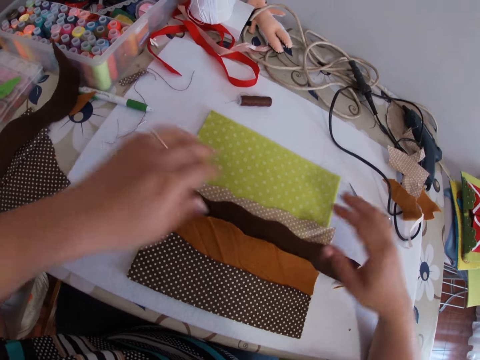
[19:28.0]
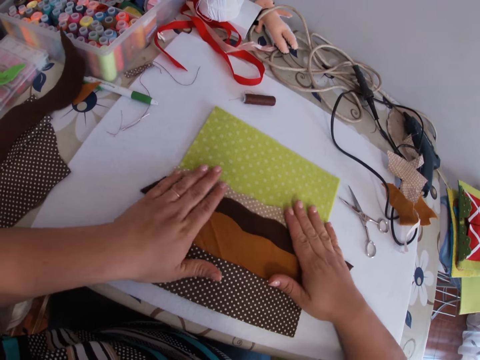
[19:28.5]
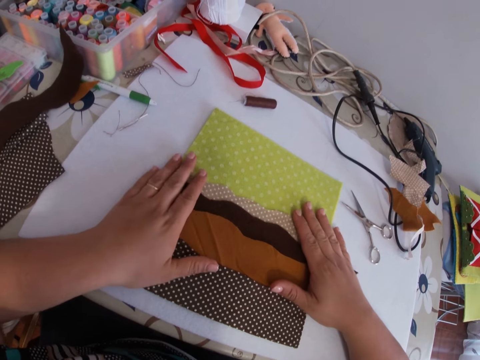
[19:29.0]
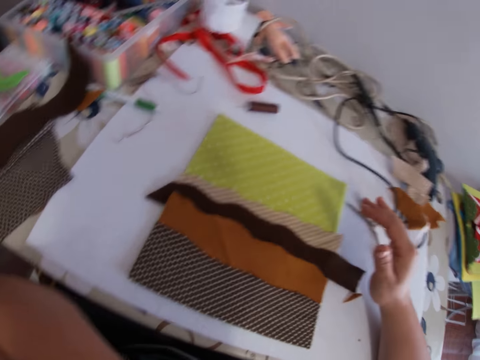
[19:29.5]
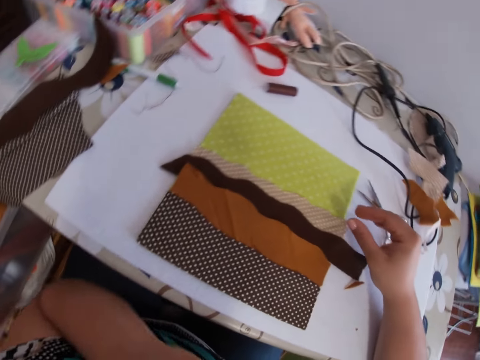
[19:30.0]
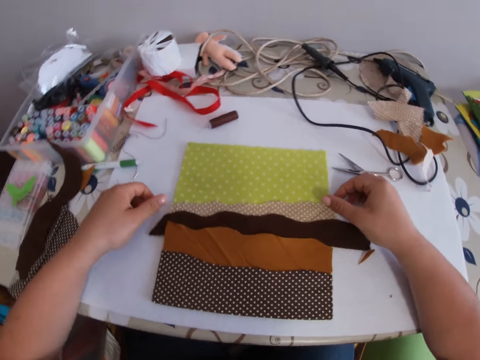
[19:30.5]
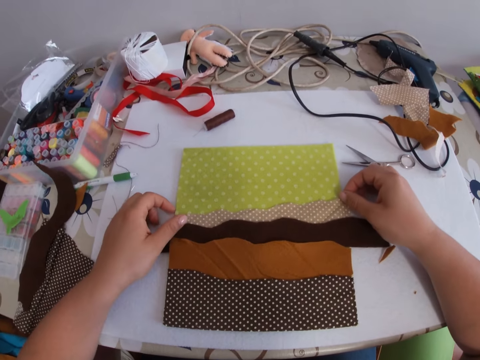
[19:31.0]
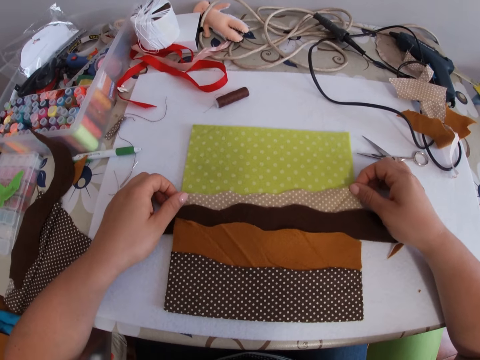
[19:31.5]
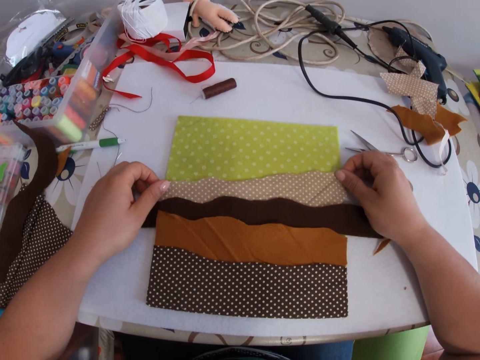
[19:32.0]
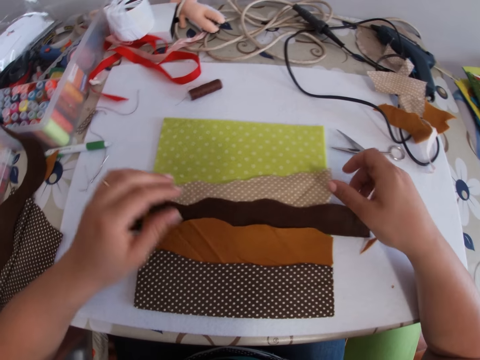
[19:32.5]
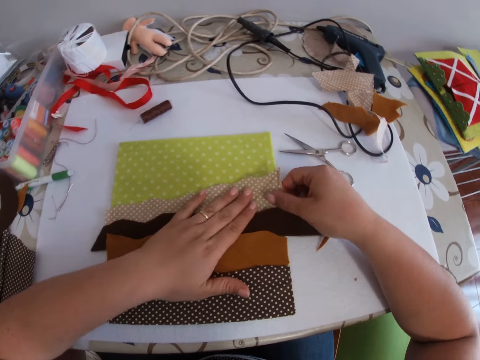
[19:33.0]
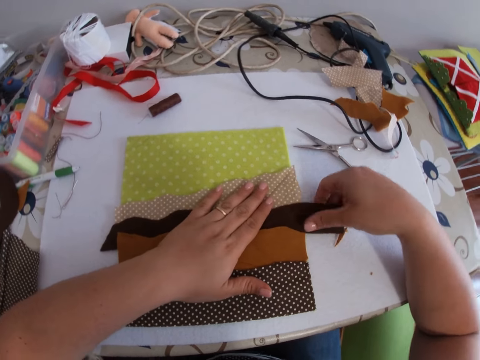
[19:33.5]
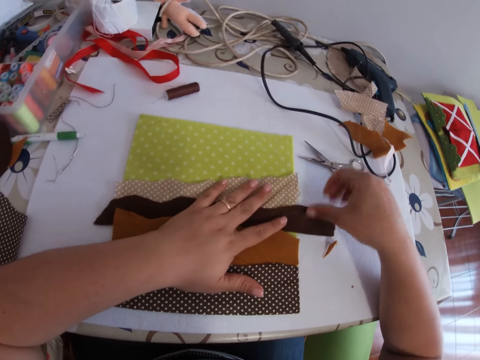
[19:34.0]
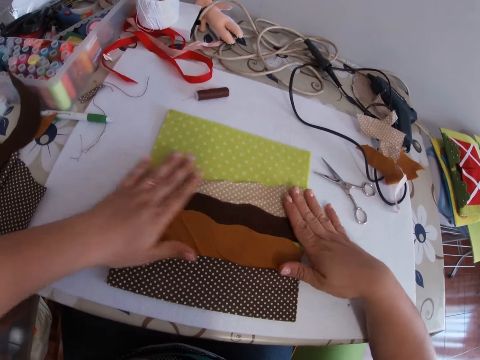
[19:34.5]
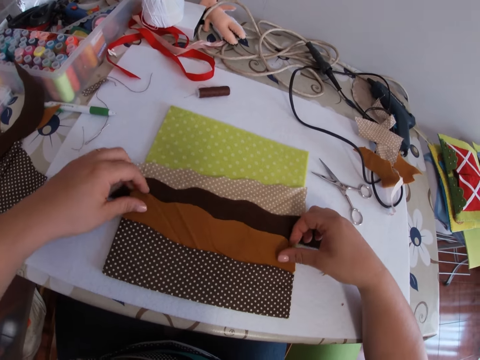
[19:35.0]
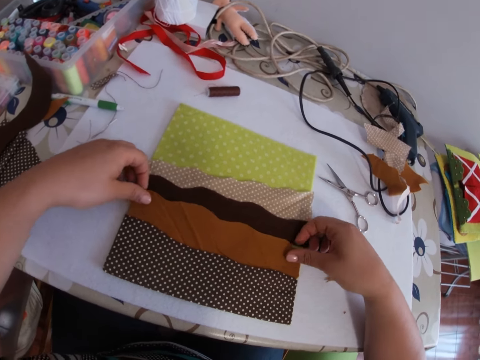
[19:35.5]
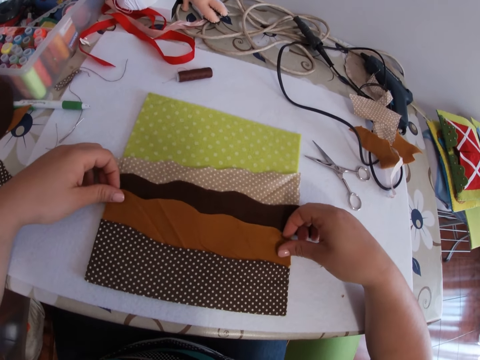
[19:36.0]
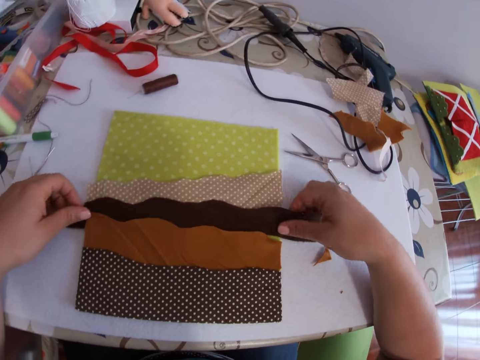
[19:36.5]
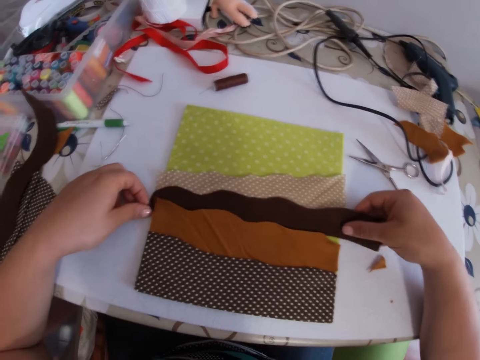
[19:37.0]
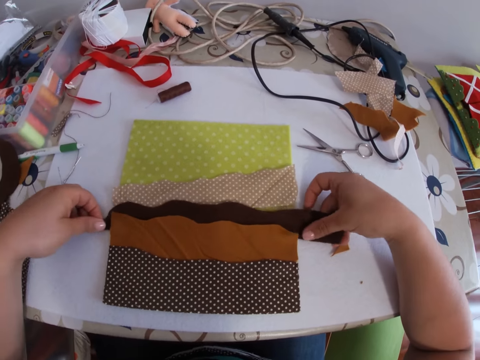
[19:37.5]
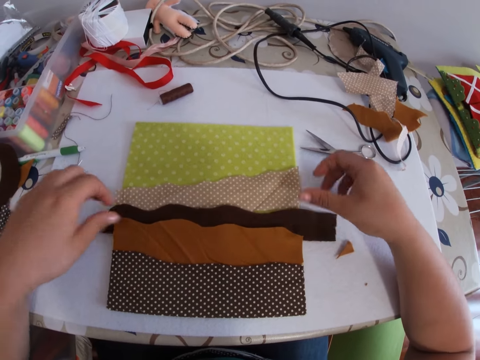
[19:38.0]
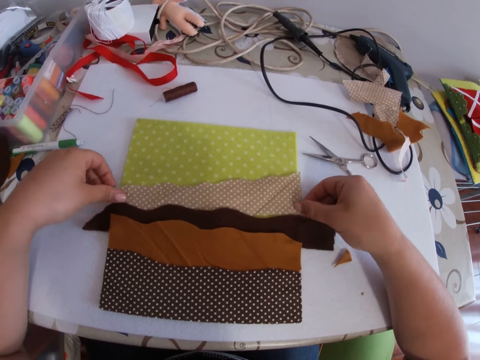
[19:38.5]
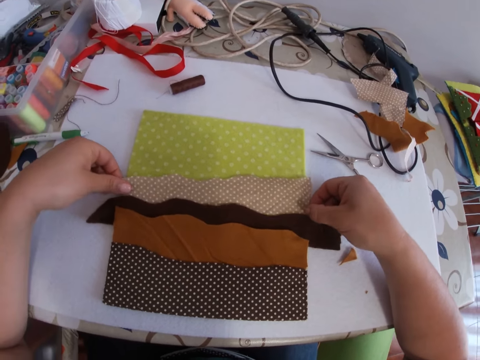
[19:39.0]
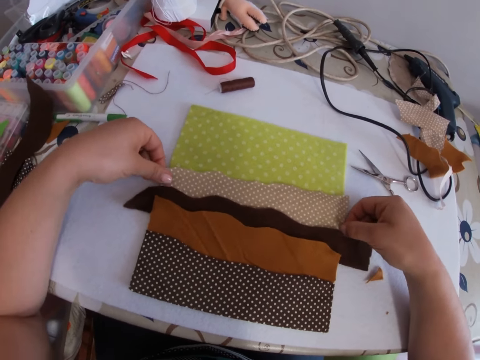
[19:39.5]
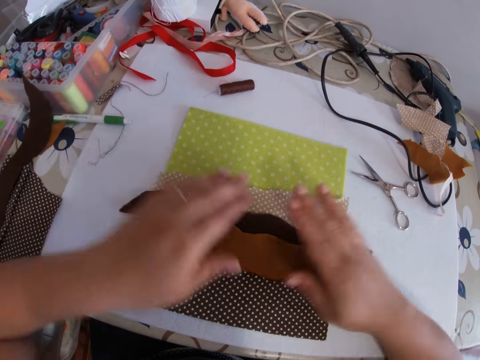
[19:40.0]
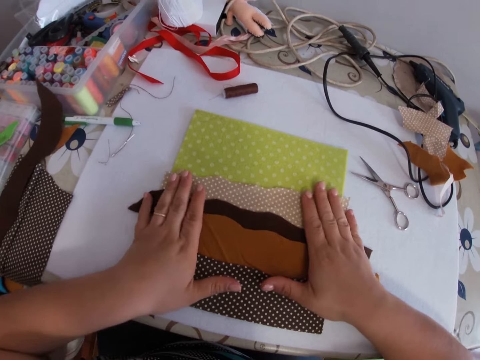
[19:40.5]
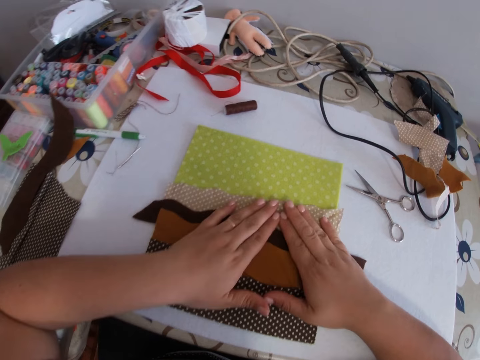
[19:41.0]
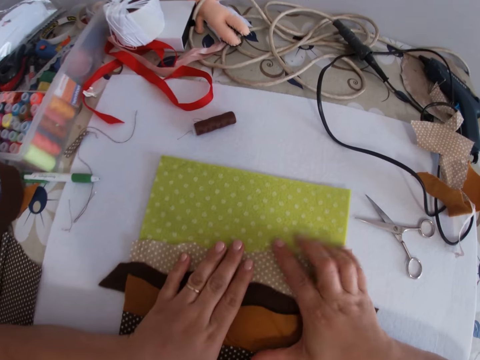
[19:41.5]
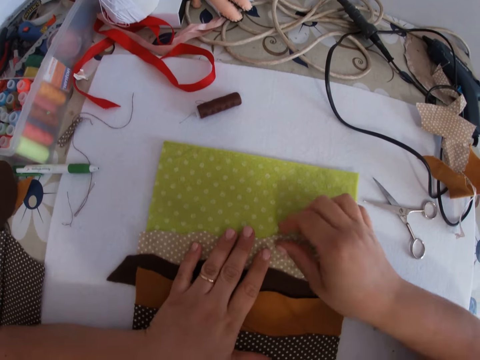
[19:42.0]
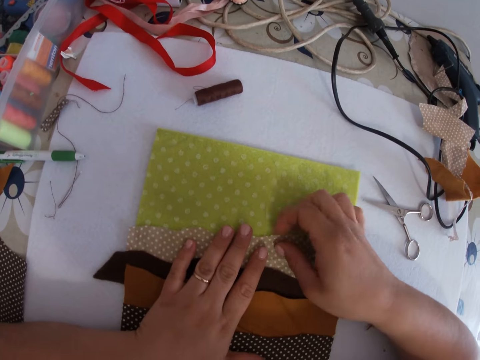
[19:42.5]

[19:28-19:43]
The camera wearer smoothens her hand on the piece of cloth. She moves the cloth further with both hands. She smoothens her hand on the piece of cloth. She handles the material. She adjusts the piece of cloth with both hands. She smoothens her hand on the piece of cloth.

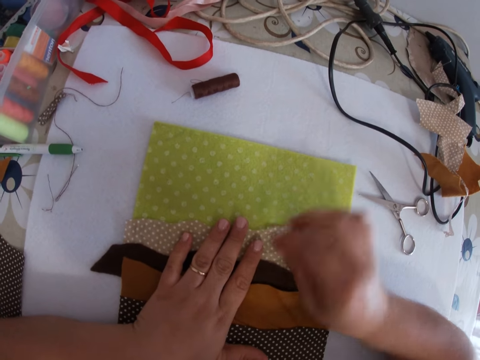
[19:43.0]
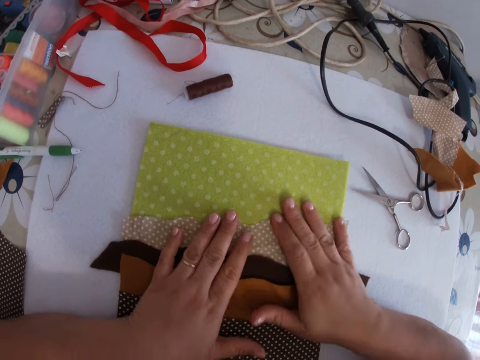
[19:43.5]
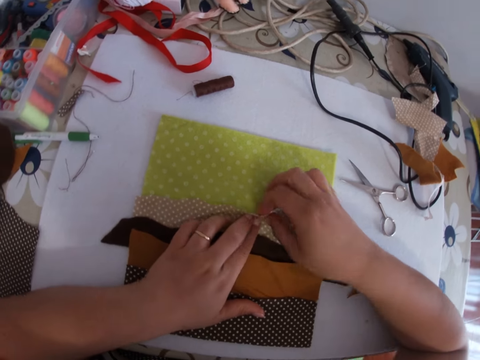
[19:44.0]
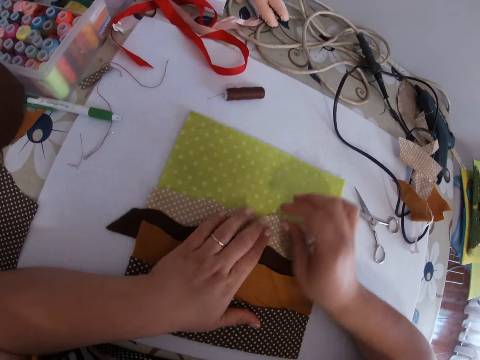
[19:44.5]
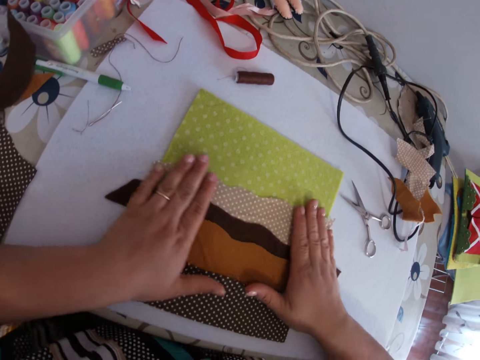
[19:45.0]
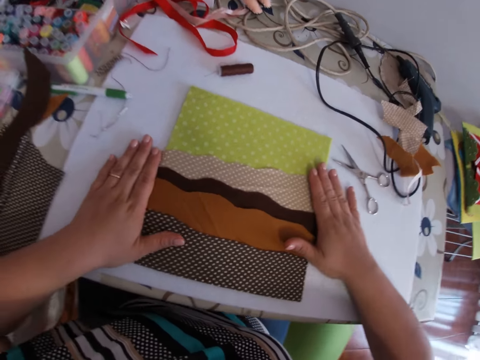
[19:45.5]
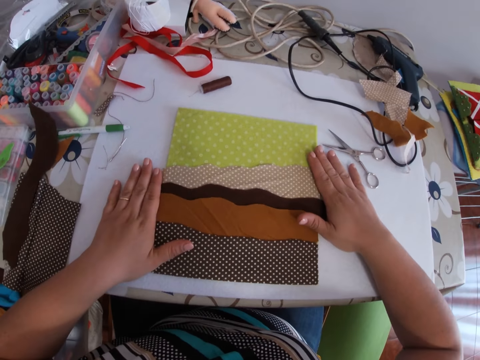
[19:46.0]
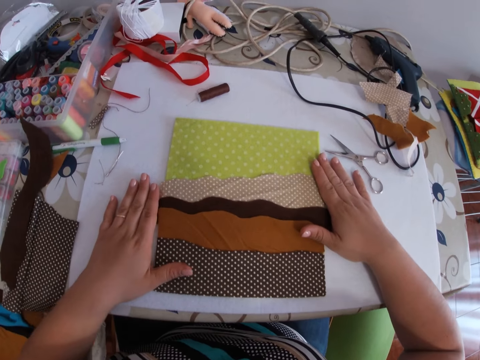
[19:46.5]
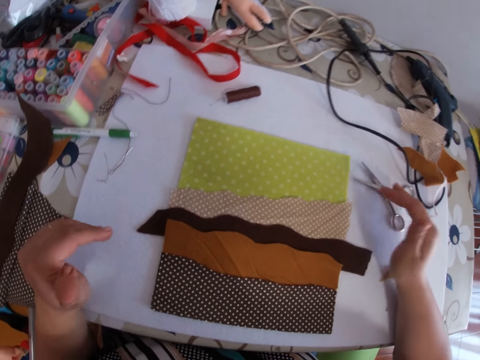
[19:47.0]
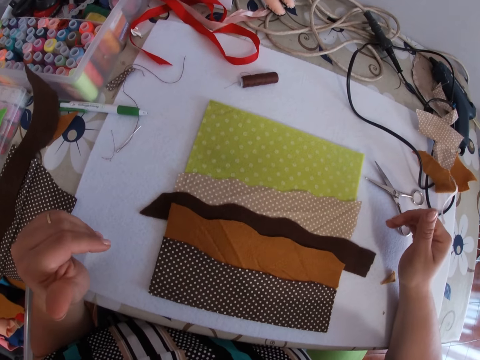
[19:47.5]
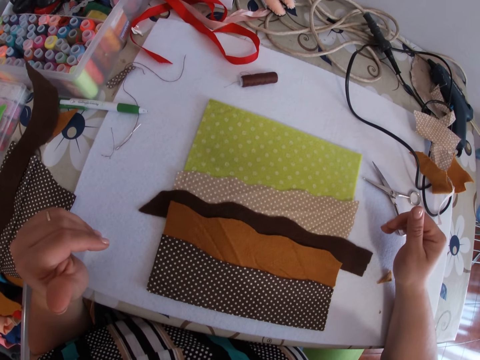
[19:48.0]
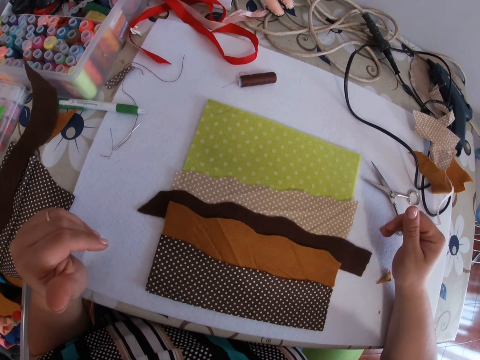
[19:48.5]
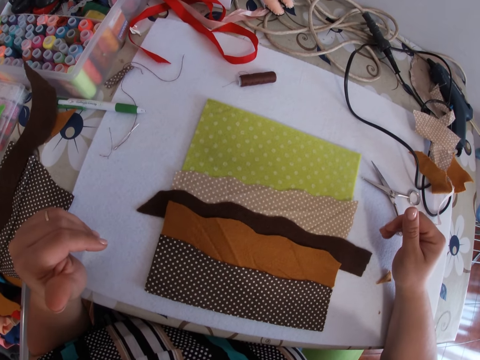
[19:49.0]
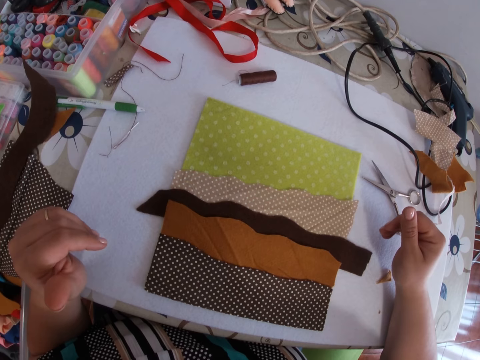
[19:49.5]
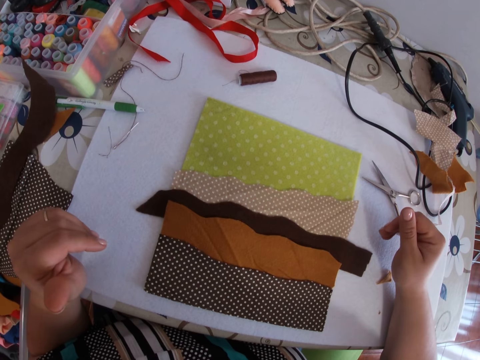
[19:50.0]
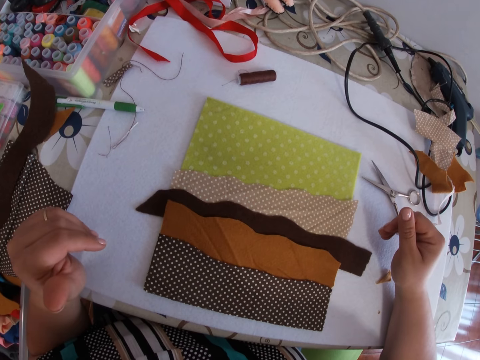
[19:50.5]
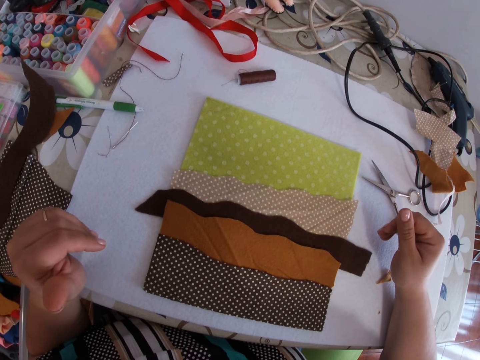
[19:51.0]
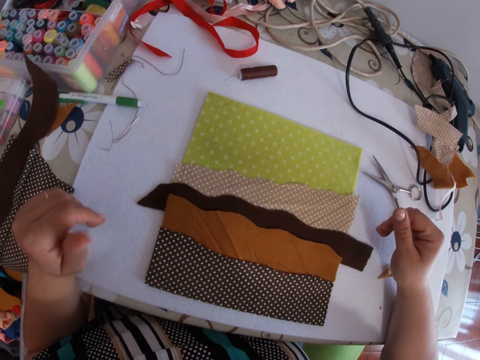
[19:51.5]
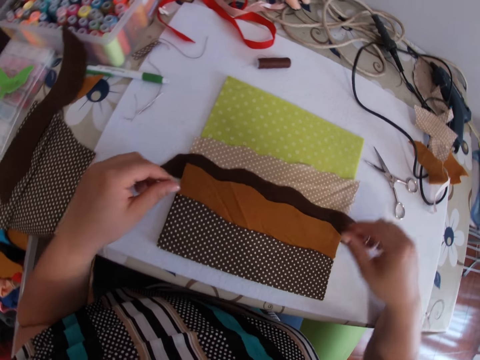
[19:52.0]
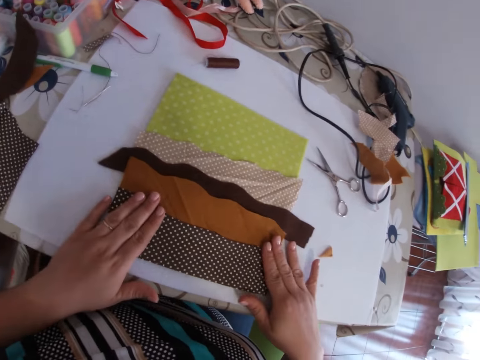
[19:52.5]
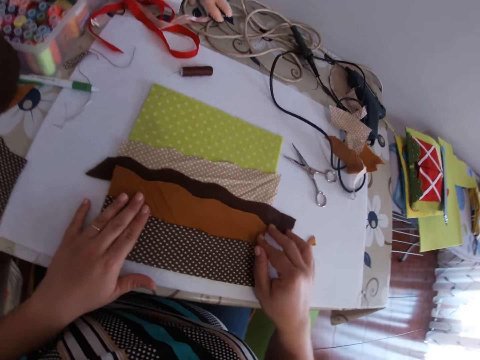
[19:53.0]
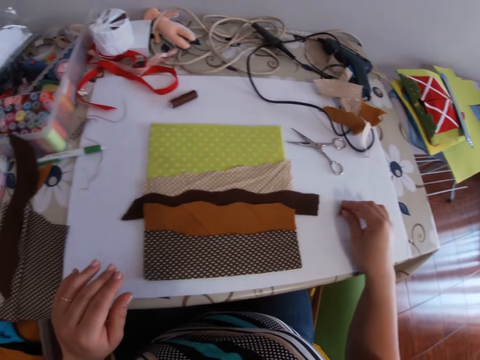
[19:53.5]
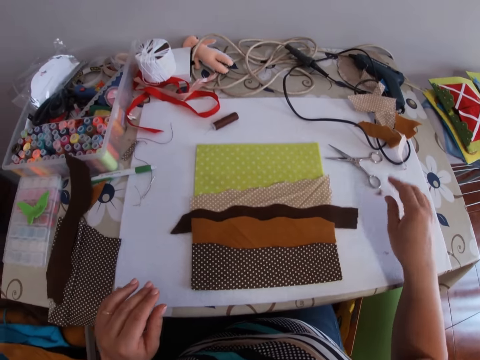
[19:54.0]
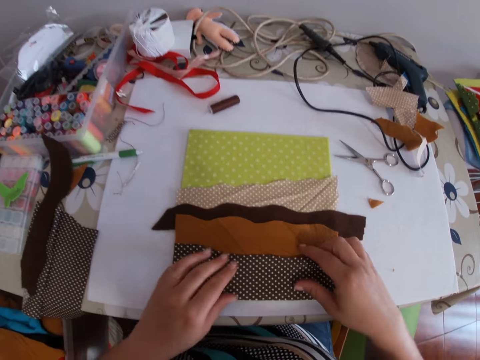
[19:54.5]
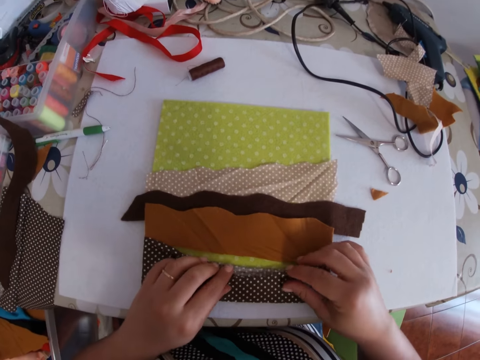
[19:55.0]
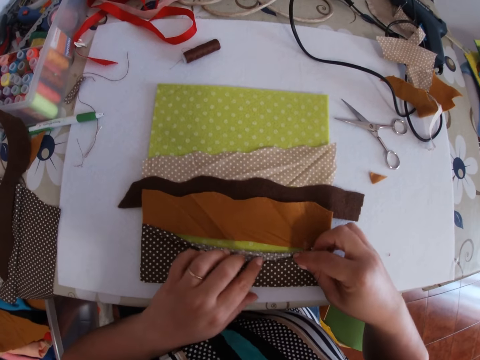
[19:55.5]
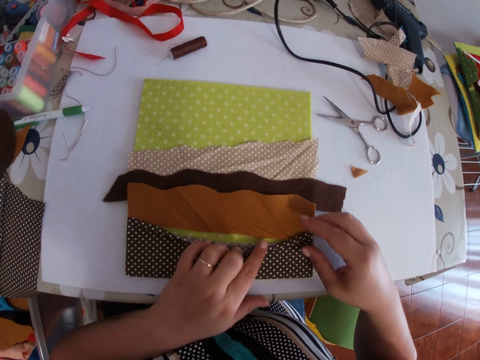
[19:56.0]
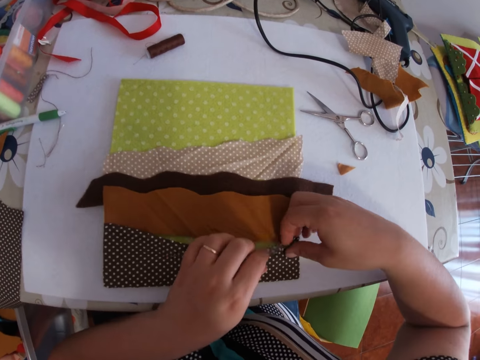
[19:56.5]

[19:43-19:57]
The camera wearer opens the edge of the cloth with her right hand. She smoothens her hand on the piece of cloth. She removes both hands from the cloth. She smoothens her hand on the piece of cloth. She picks a small piece of cloth with her right hand and drops the small piece of cloth with her right hand. She opens a layer of cloth with both hands. She lifts the material.
